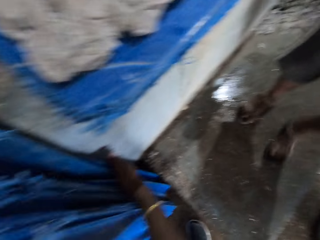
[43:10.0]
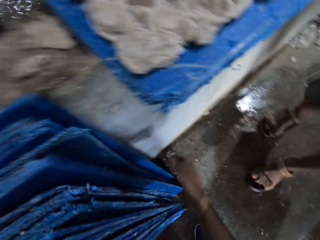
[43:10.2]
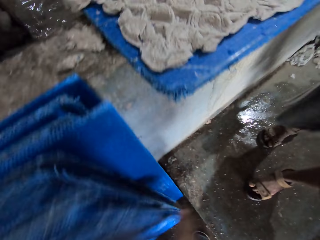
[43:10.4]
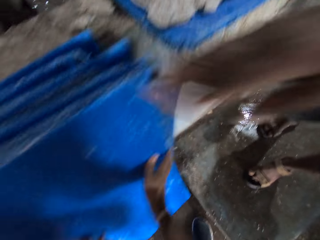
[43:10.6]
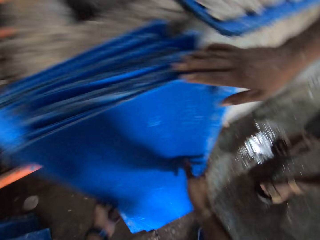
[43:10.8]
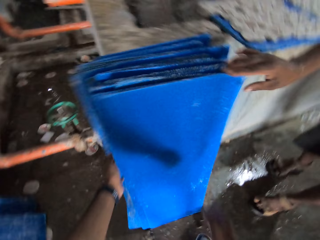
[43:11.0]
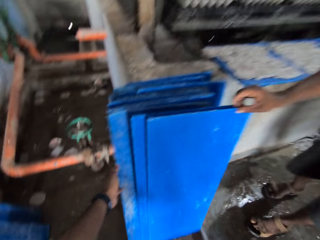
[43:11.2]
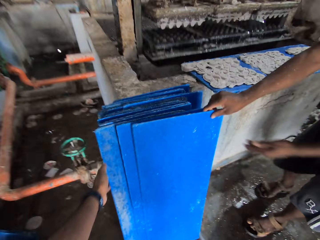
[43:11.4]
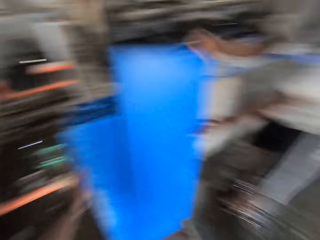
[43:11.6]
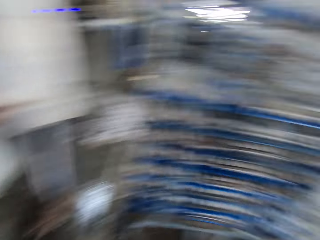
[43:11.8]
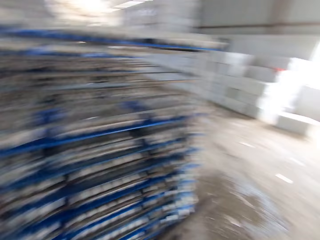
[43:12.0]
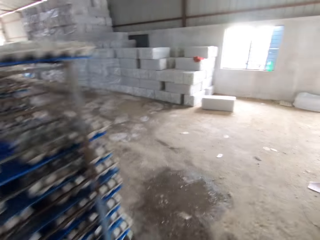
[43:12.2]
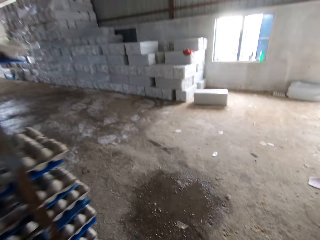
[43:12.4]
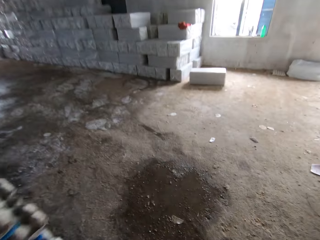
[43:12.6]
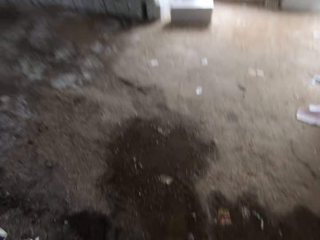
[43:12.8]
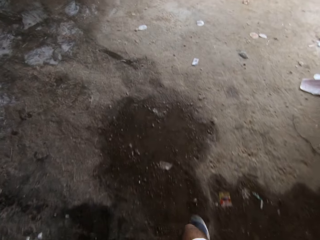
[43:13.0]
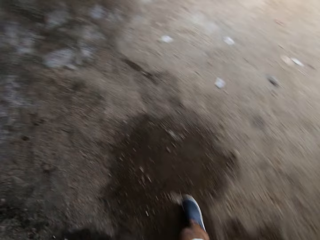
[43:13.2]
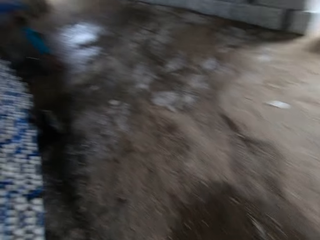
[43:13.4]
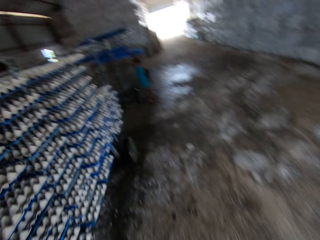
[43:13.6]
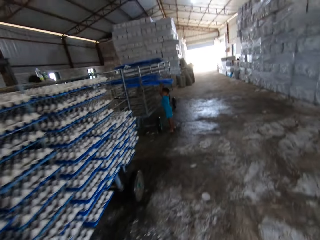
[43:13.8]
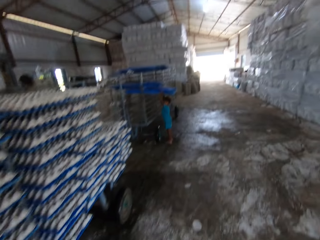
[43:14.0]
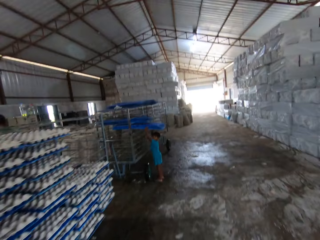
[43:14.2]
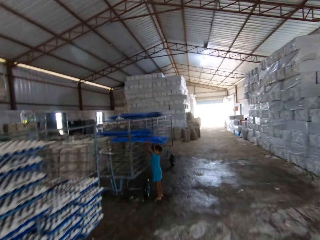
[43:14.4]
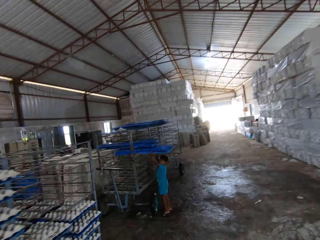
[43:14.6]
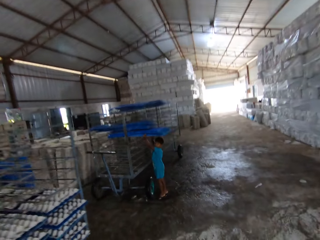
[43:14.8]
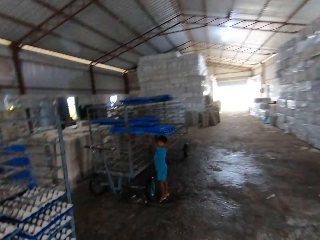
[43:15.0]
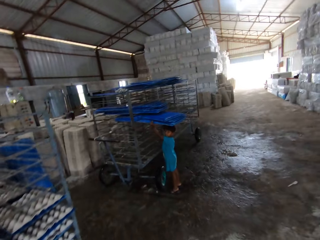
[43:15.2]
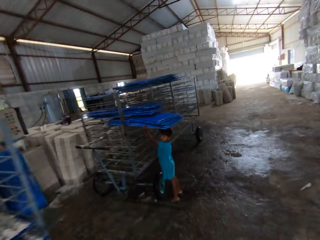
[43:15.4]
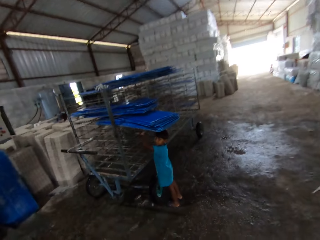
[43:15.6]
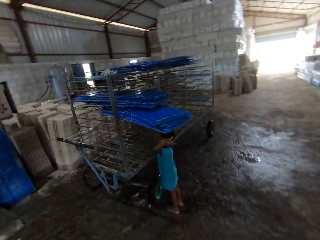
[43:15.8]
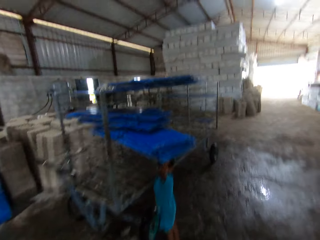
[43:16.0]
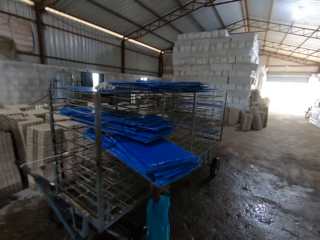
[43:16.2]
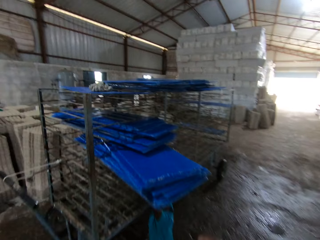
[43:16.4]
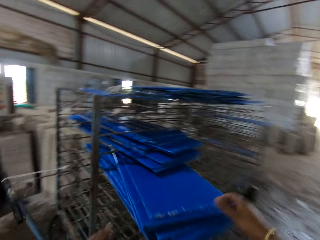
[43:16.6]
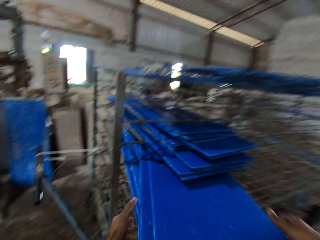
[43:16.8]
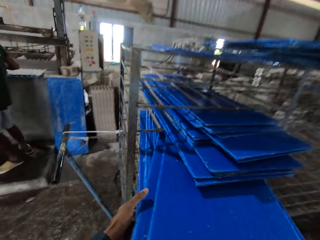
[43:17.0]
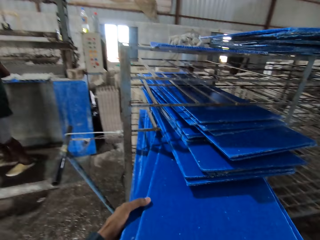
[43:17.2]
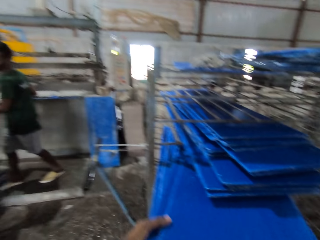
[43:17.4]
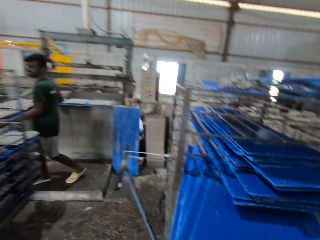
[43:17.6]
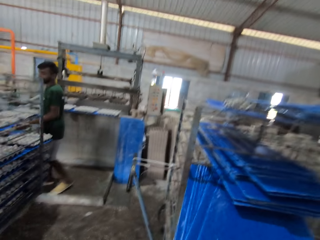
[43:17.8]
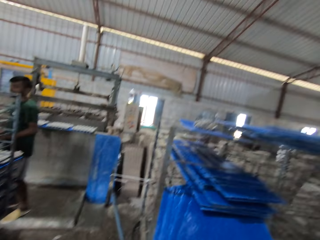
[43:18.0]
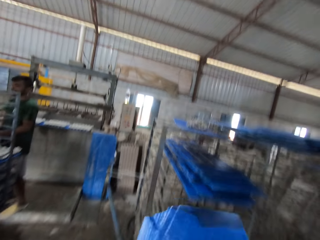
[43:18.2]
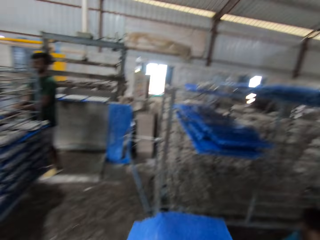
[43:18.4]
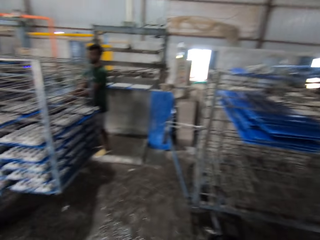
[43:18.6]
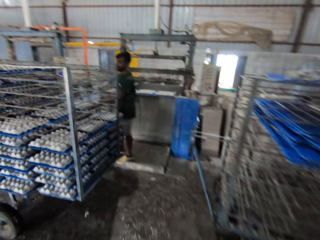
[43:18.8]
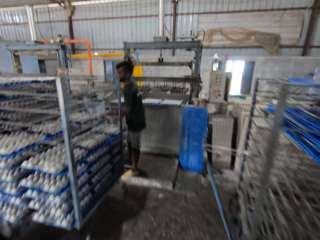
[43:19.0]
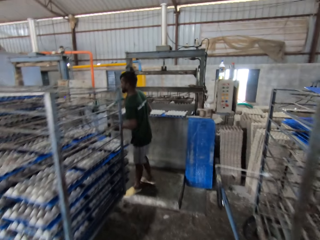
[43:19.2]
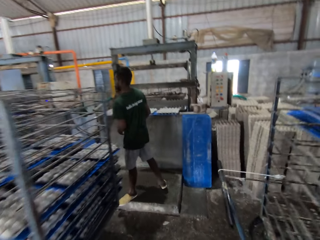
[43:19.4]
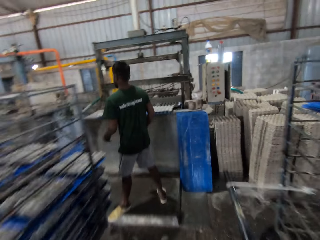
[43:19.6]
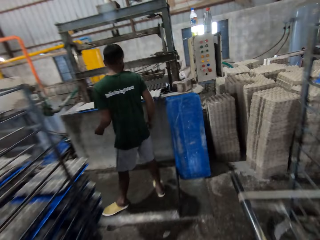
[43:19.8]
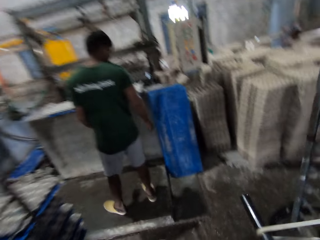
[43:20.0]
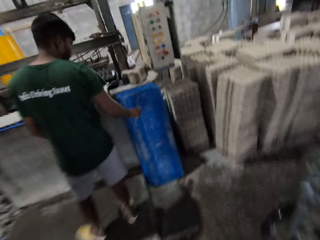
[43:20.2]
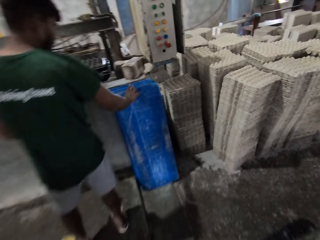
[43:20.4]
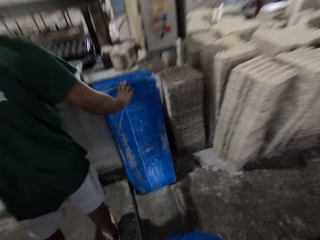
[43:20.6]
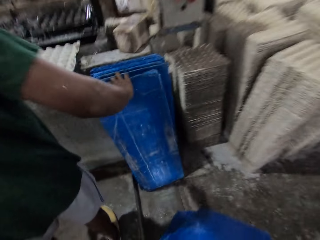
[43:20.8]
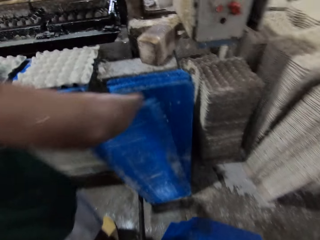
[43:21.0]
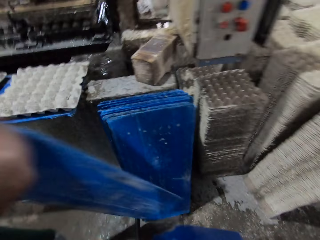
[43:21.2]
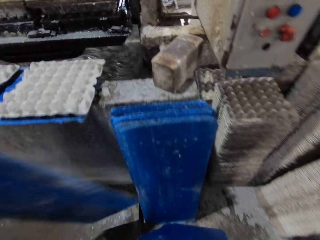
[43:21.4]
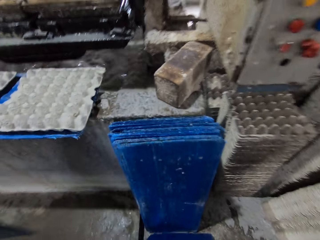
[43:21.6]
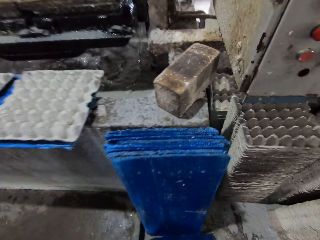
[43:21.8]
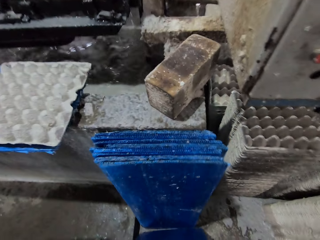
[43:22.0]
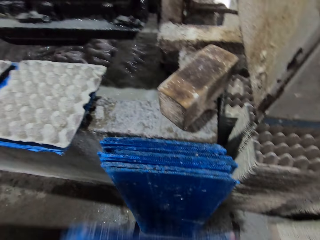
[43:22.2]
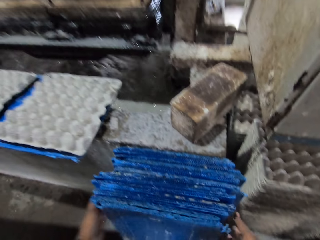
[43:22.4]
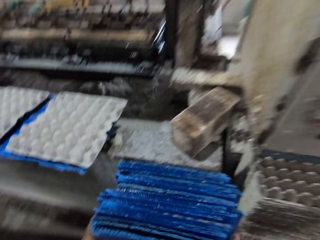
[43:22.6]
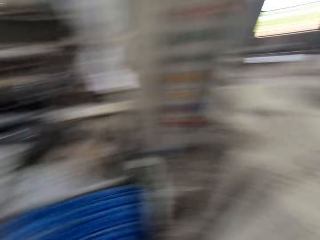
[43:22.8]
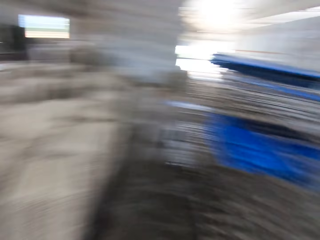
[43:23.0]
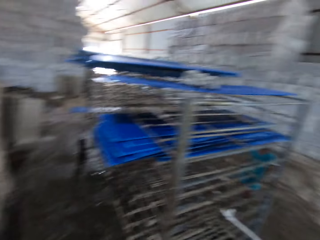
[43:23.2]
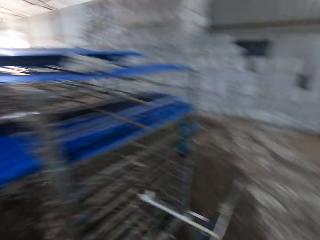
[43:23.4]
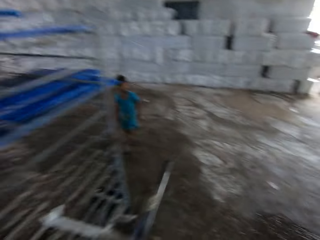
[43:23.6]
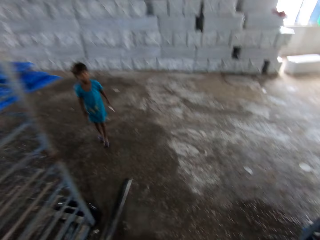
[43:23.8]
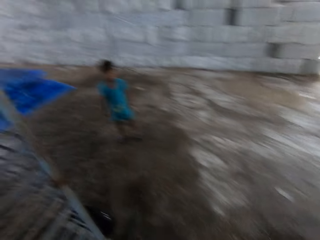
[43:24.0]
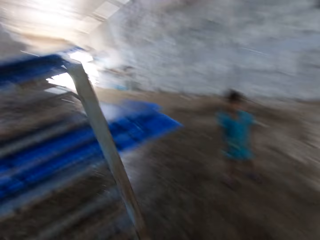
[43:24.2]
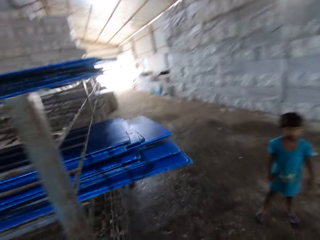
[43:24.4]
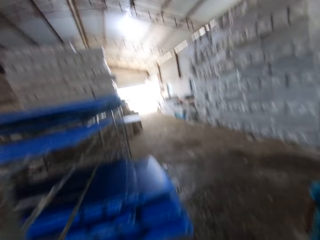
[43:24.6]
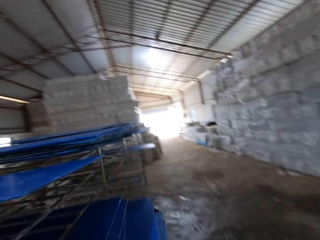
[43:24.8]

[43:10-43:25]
The camera wearer adjusts cards. A man picks the plastic sheet from the floor with his right hand. He carries the plastic sheet with both hands. The camera wearer walks around. They converse with a boy. The boy holds the rack with both hands, and holds the plastic sheets on the rack with his left hand. The camera wearer carries the plastic sheets from the rack with both hands. They pick the cards. Another man drops egg crates in the rack with a plastic sheet in both hands. The camera wearer walks around. The other man picks a plastic sheet from the floor with his right hand. The camera wearer drops the plastic sheets on the floor with both hands.

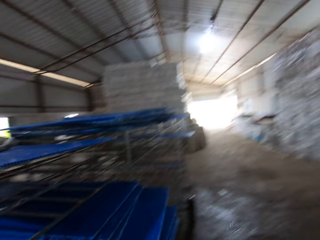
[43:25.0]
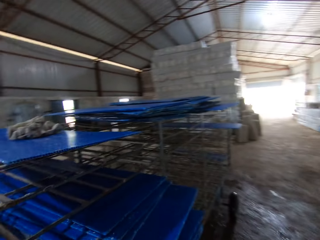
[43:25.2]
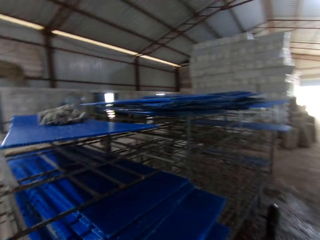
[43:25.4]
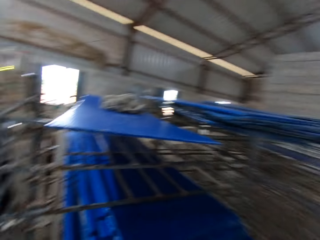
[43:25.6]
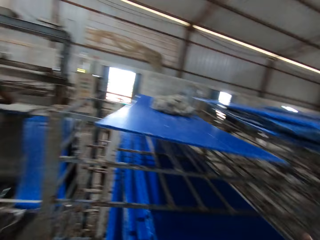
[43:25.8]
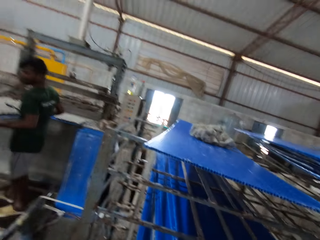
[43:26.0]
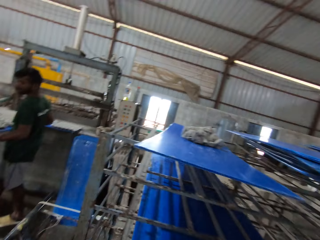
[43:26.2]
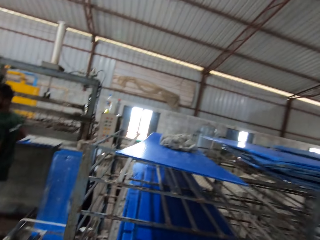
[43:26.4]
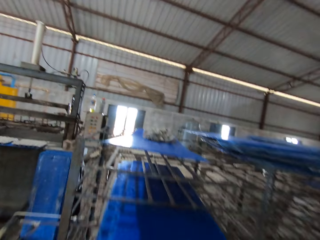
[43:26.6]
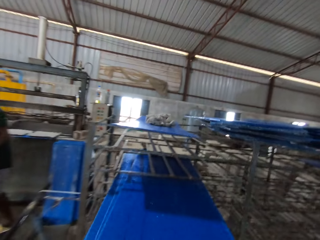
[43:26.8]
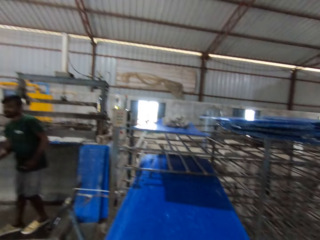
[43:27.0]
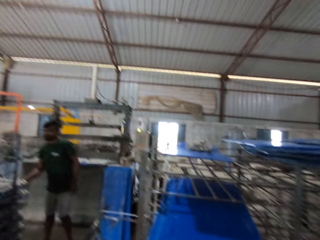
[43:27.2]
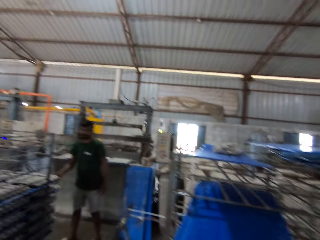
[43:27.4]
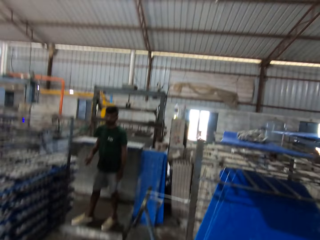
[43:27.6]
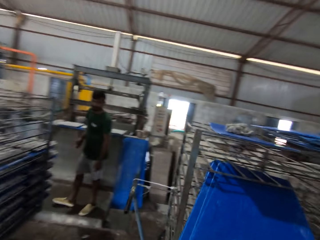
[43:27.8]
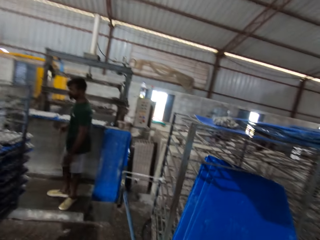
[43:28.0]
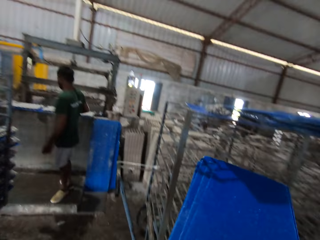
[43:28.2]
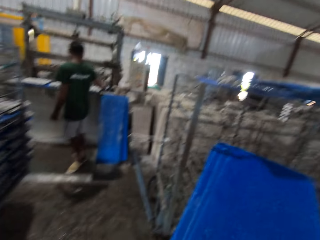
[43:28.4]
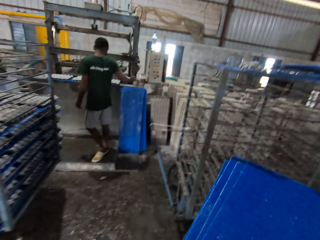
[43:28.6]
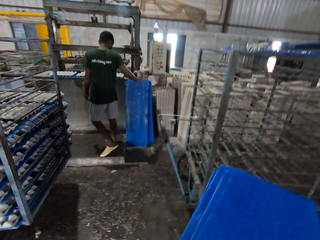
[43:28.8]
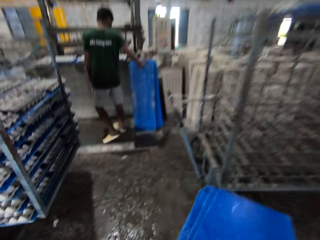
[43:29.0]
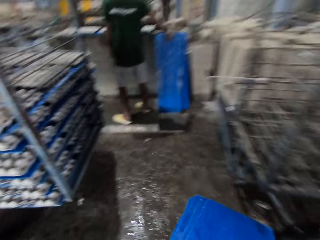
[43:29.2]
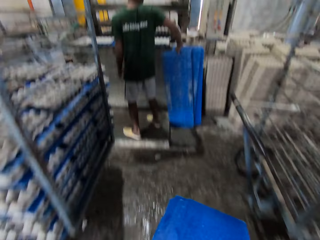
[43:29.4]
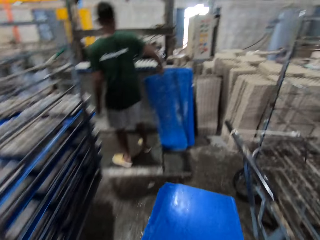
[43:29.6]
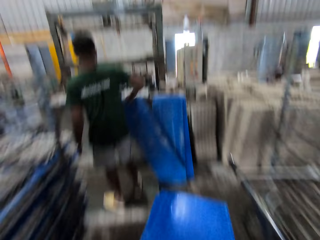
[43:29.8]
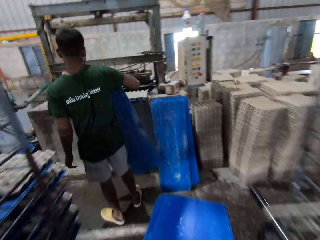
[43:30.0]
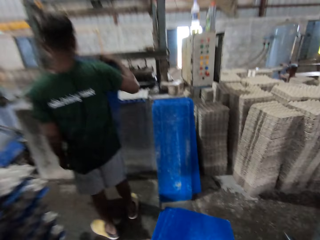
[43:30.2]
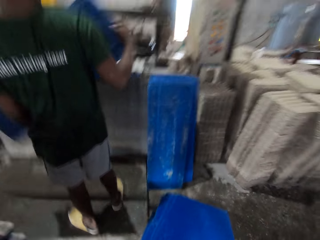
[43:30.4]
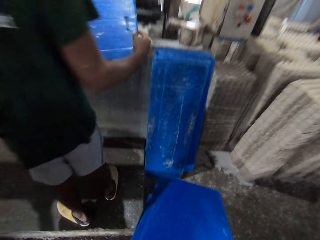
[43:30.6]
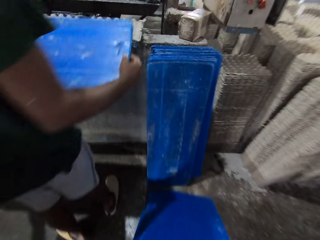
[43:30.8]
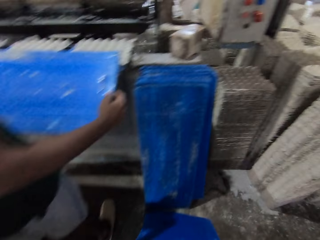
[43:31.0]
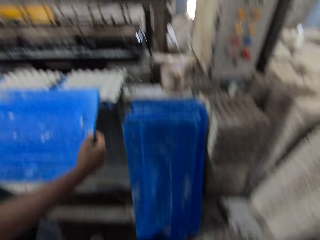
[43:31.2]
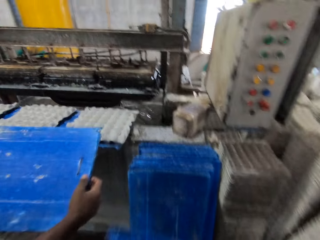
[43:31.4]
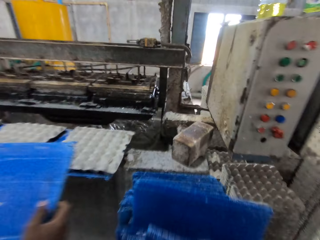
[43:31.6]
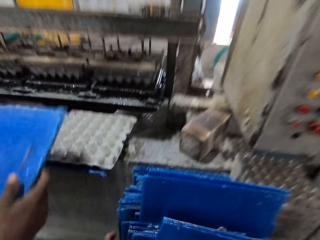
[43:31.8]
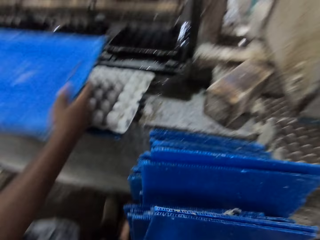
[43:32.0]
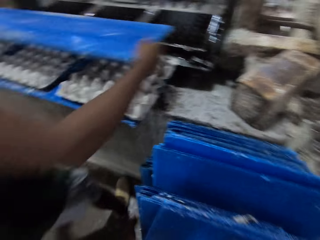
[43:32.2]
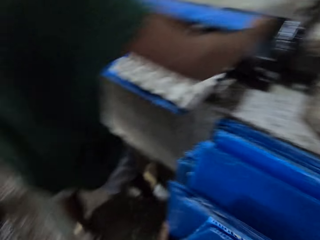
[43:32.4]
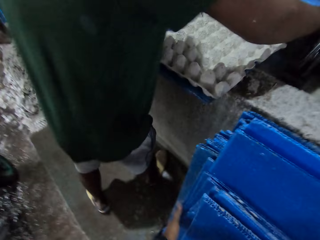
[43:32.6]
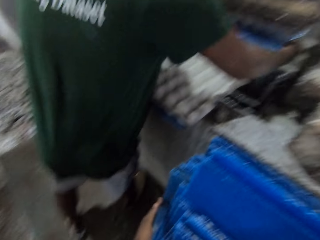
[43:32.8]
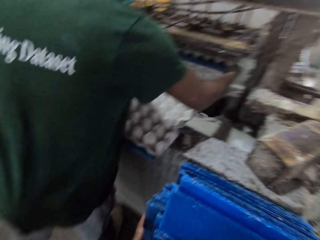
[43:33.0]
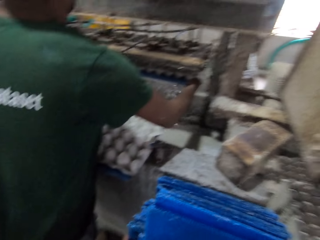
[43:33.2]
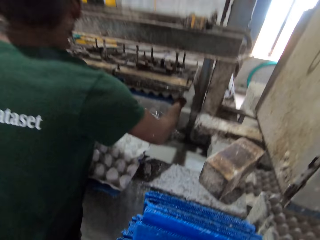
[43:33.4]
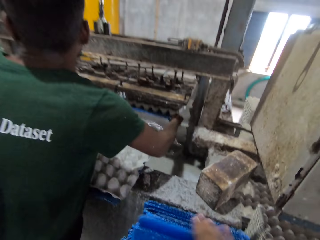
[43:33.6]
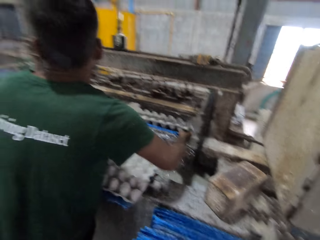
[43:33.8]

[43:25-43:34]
The camera wearer picks cards. They carry the plastic sheets from the rack with both hands. A man picks a plastic sheet from the floor with his right hand. The camera wearer walks around. The man holds the plastic sheet with both hands. The camera wearer drops the plastic sheets or cards on the floor with both hands. The man places the plastic sheet in the egg crate engine with both hands.
